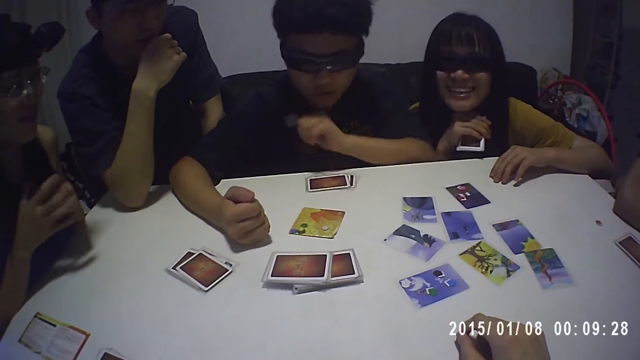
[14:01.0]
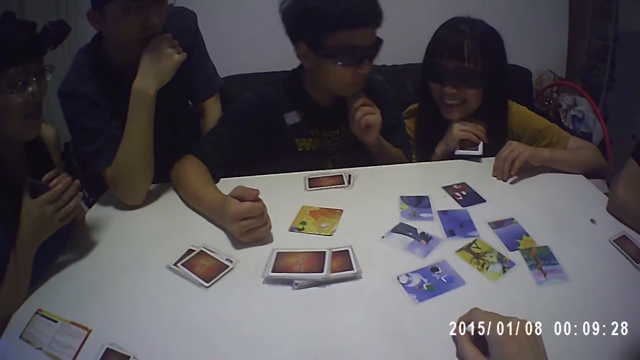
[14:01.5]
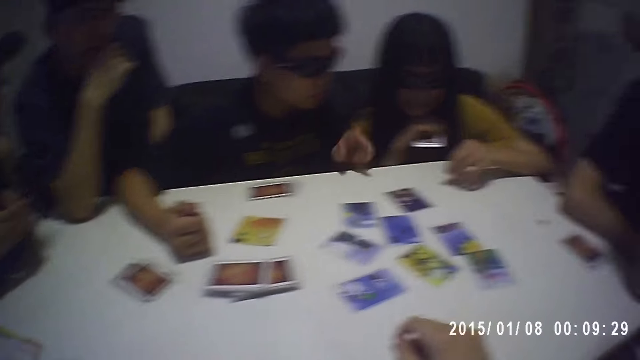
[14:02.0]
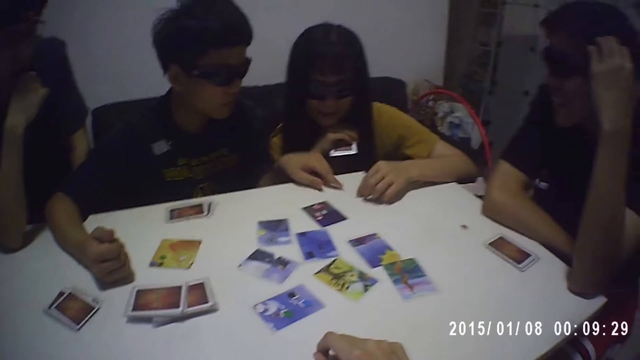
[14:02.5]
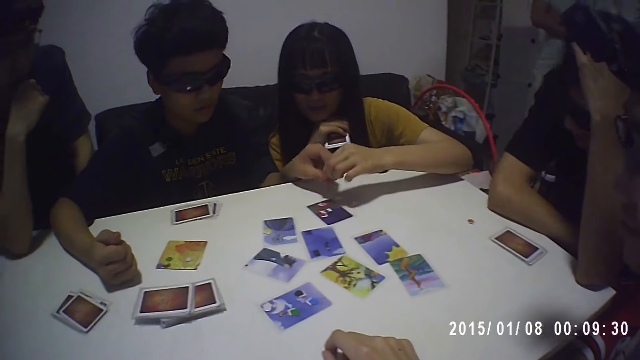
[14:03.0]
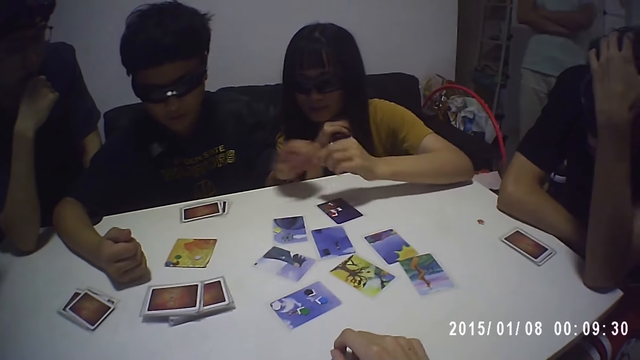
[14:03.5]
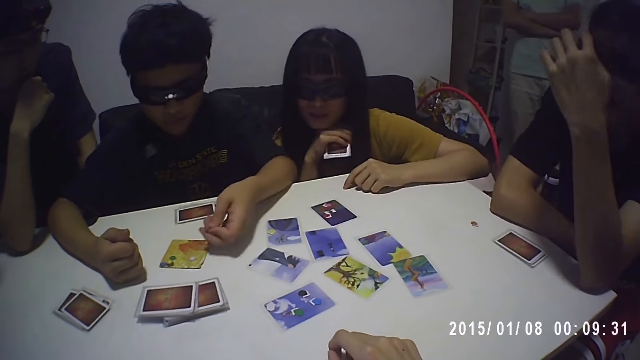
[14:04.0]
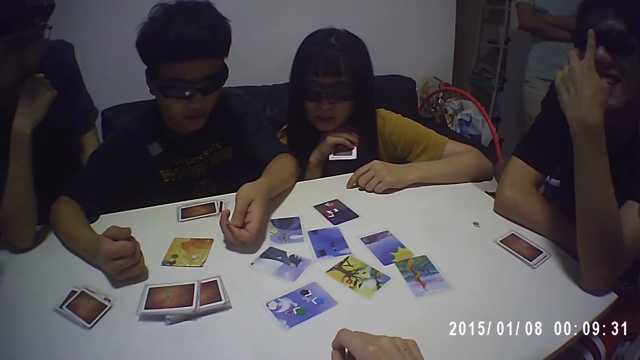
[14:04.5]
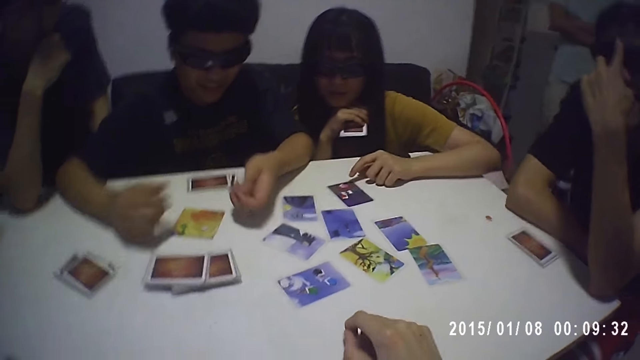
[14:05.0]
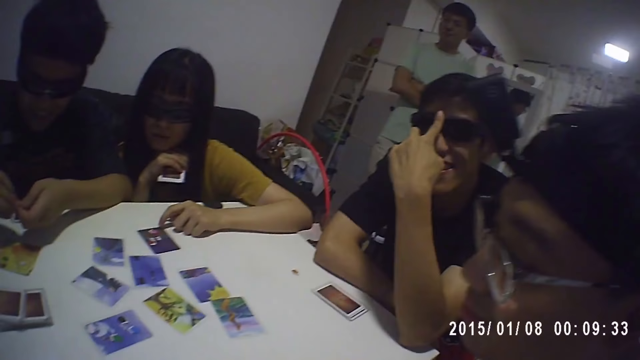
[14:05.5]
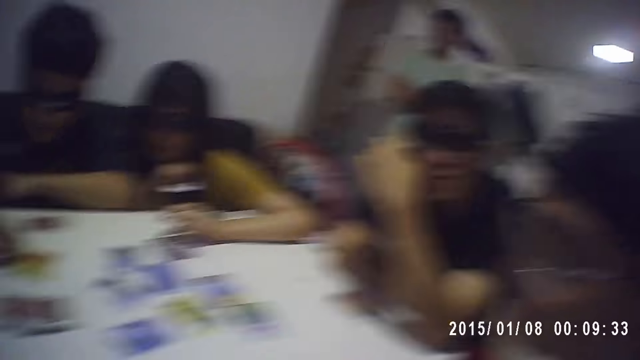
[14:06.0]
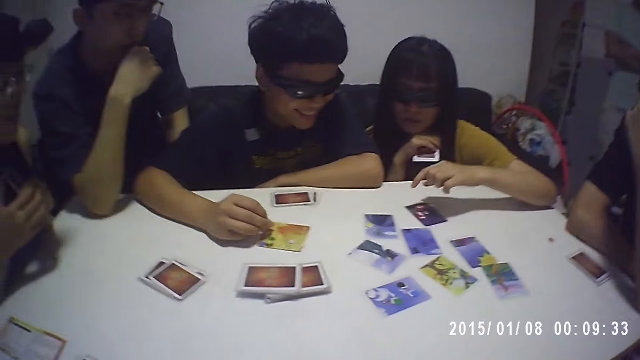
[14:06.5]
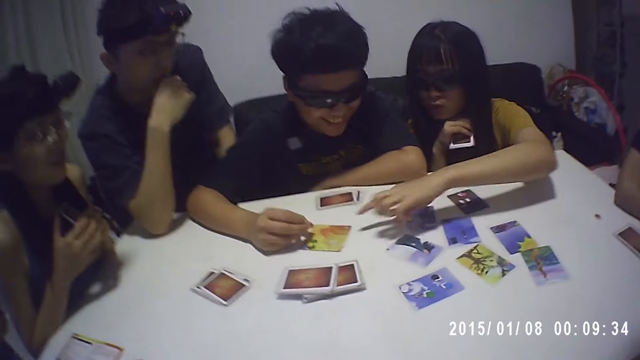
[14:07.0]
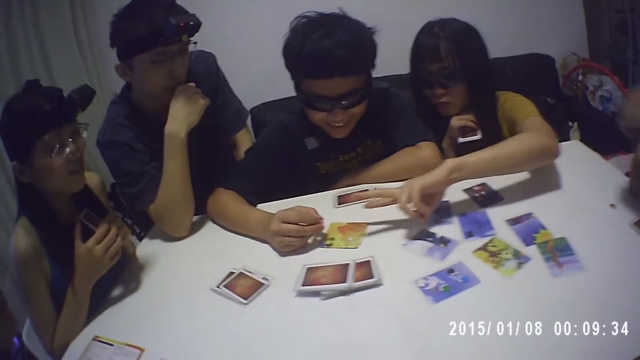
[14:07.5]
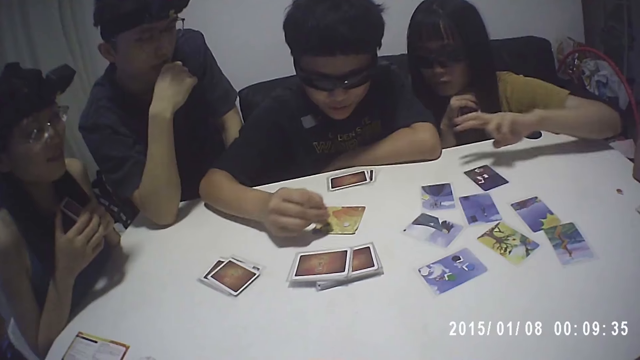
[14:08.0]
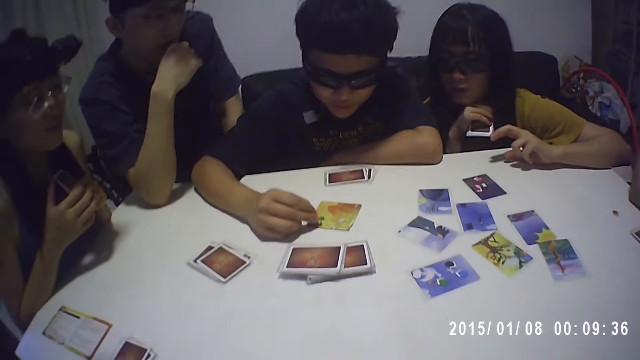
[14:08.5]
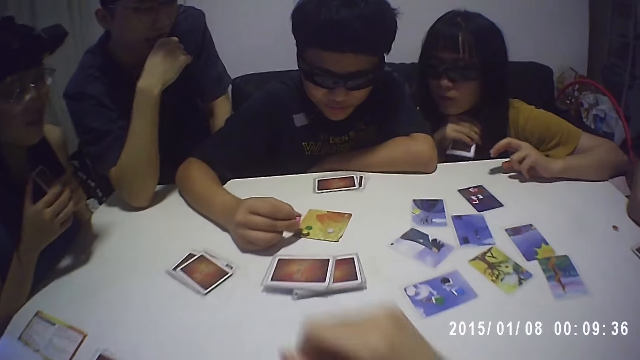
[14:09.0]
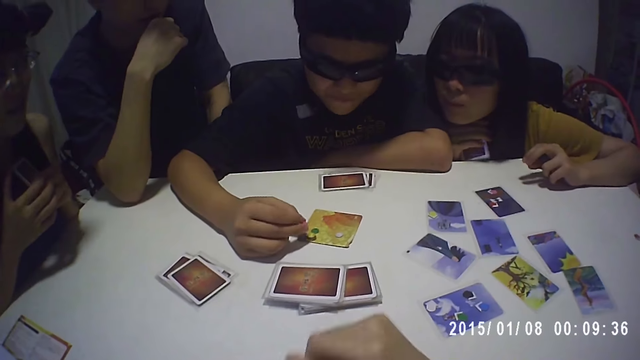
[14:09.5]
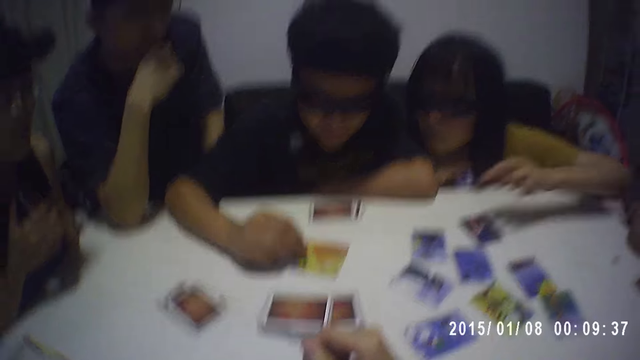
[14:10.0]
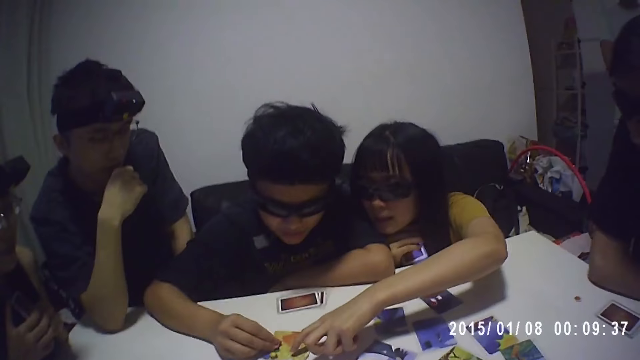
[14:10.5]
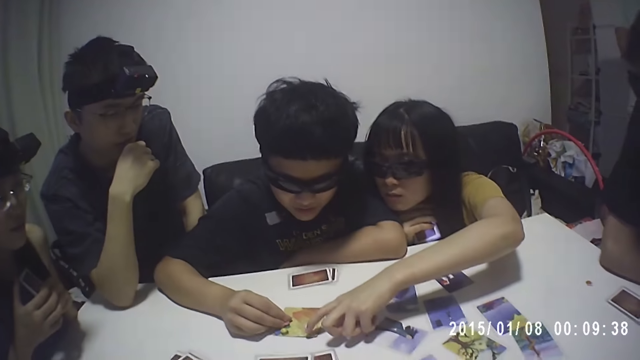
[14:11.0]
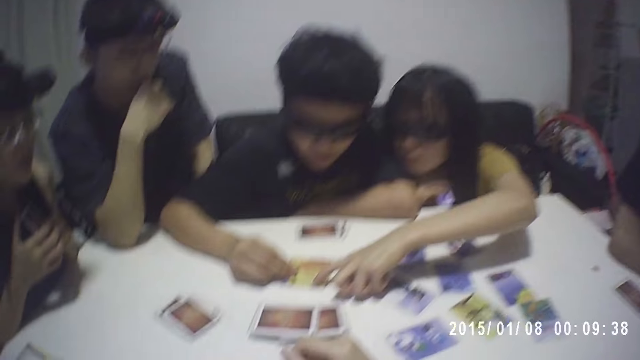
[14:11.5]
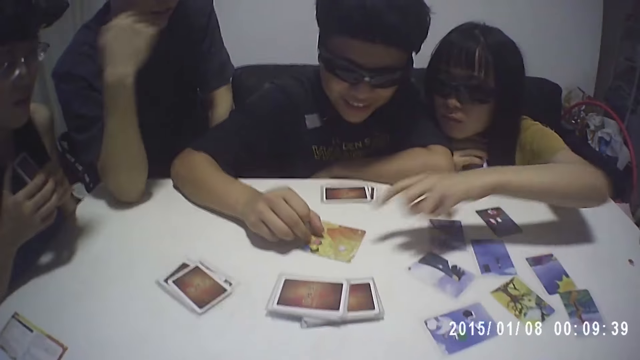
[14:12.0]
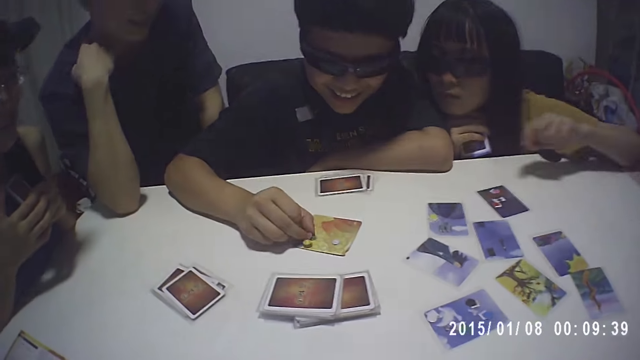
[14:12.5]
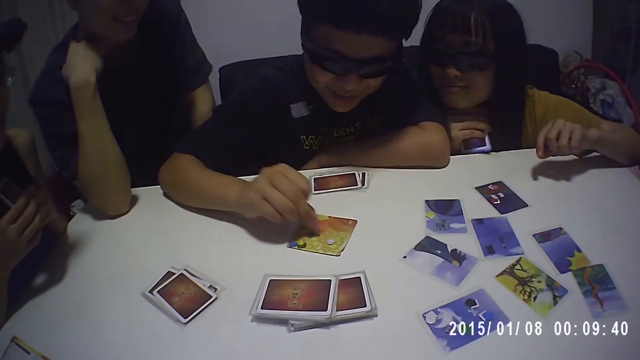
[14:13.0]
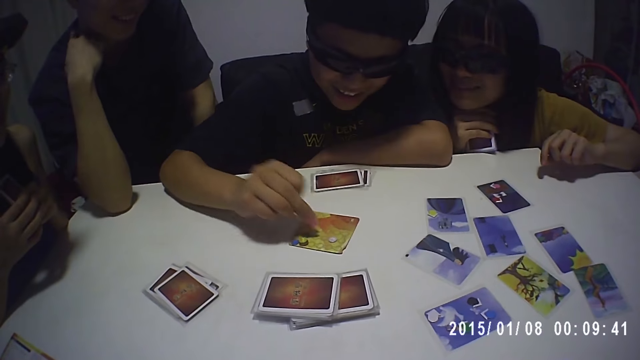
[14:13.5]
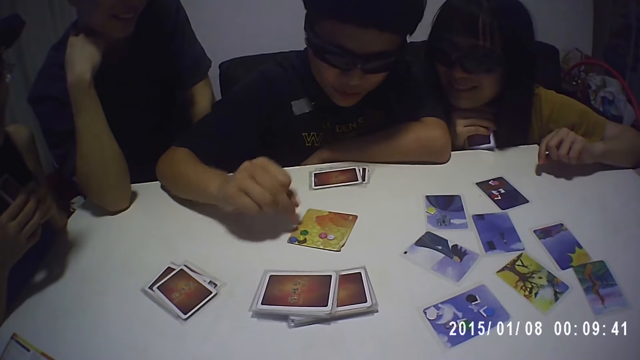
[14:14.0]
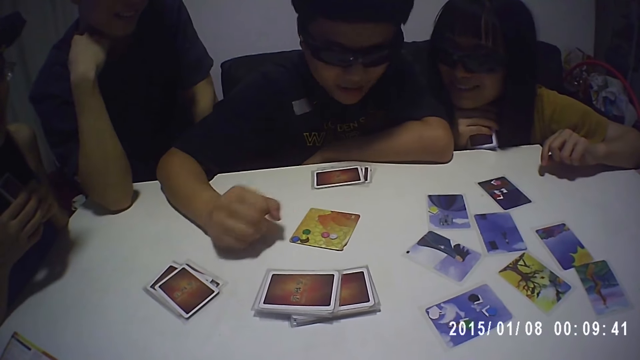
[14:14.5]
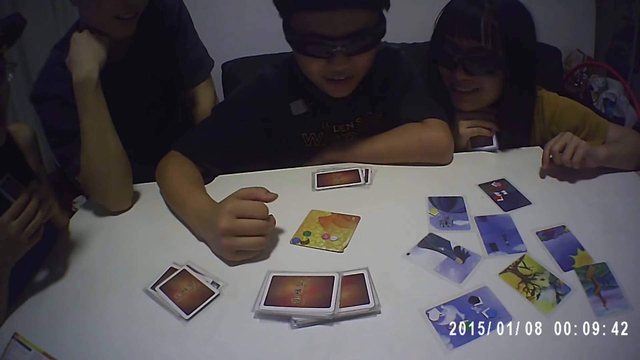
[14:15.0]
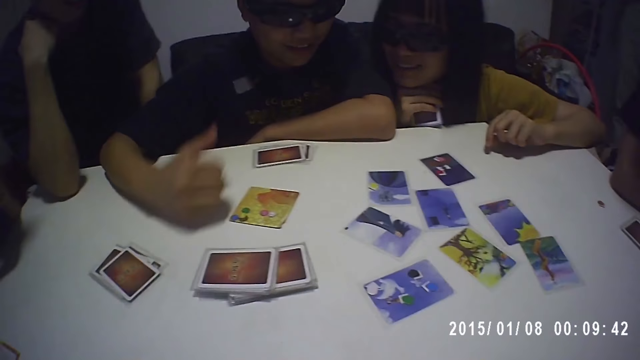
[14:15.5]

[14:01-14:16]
The man touches the table with his left hand. The woman passes a token to the man with her left hand. The man holds the token with his left hand. The camera wearer looks around. The woman places her left hand on the table and touches the card with her left hand. The man holds the token with both hands. The camera wearer places the right hand on the table. The man places the token on the card with his right hand. The woman touches the card with her left hand. The man picks the token from the card with his right hand, moves the token on the card with his right hand, and places the token on the card with his right hand.

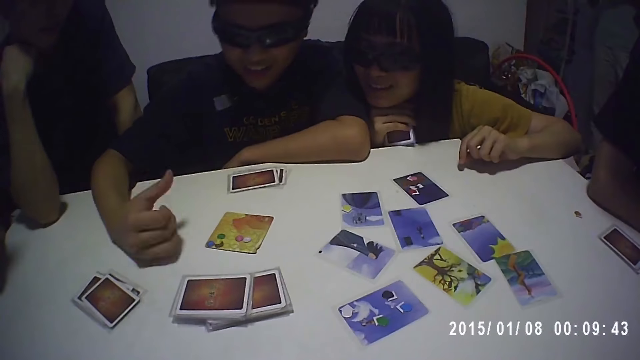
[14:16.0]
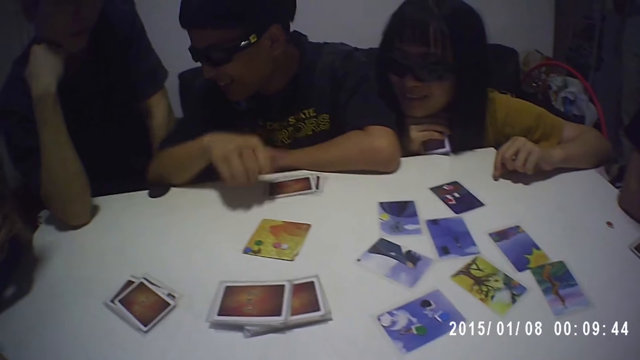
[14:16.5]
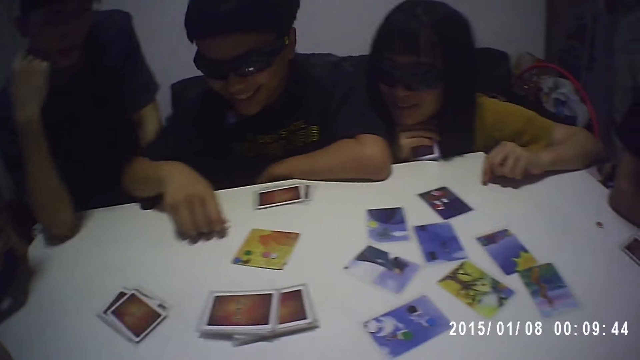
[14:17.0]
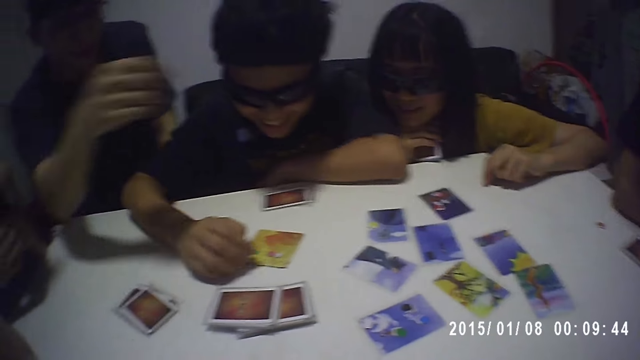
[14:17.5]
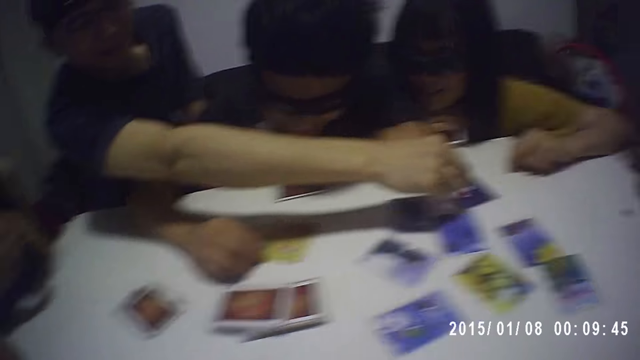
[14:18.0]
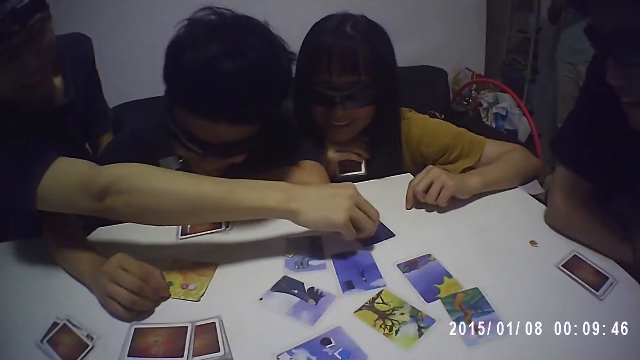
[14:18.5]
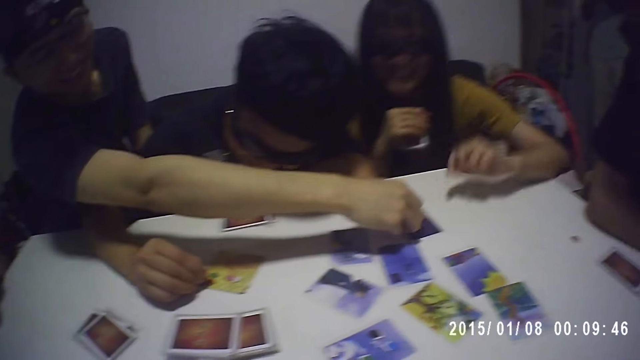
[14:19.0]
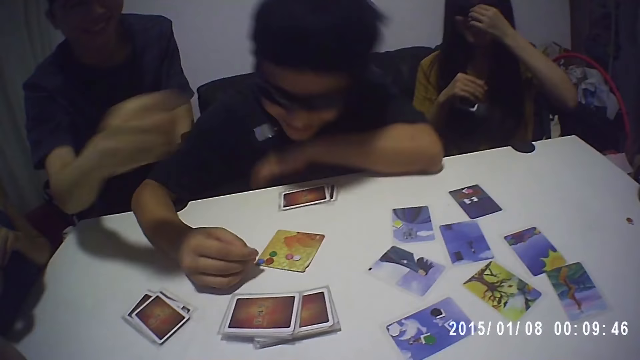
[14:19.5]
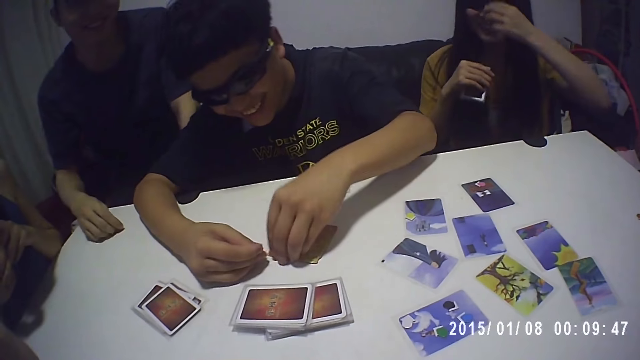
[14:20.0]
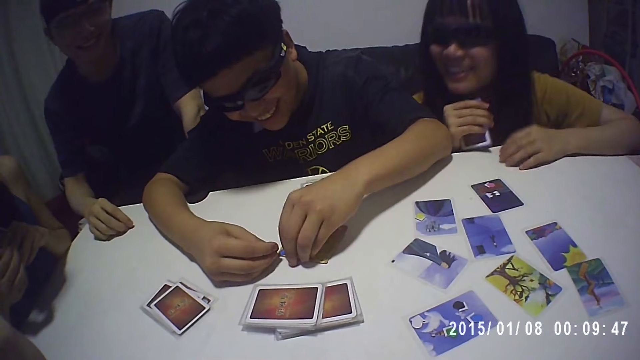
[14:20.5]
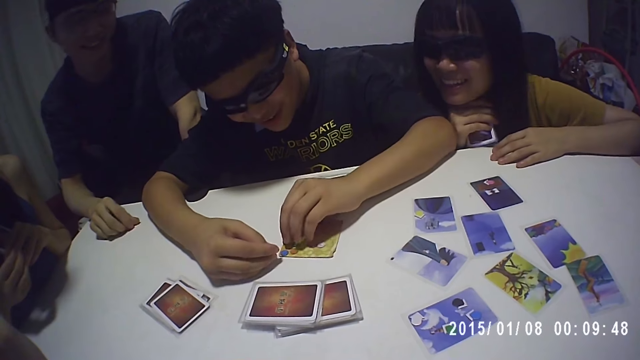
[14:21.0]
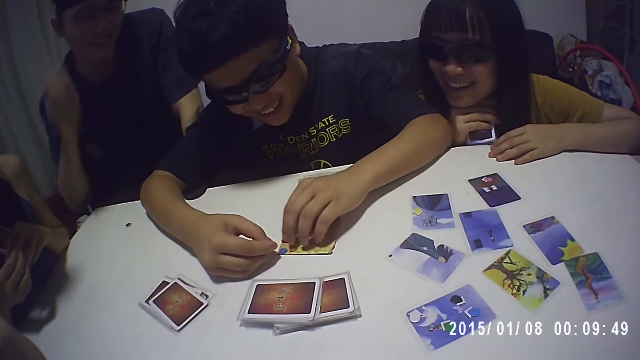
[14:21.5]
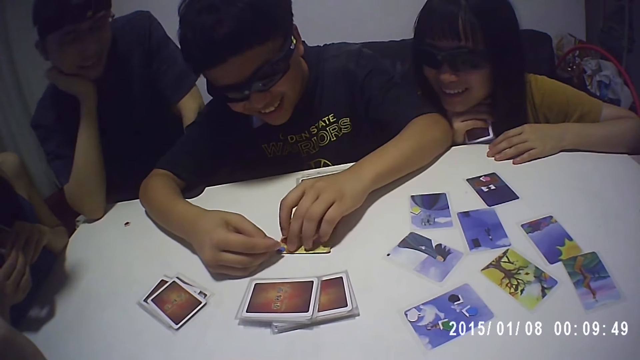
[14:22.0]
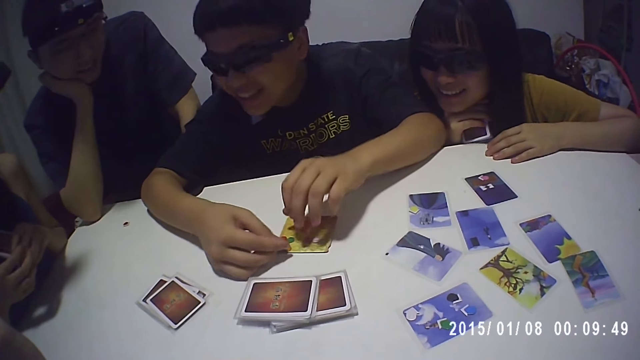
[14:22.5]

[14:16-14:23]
The man picks the token from the card with his right hand. Another man picks the token from the card with his right hand. The woman adjusts a pair of glasses on her face with her left hand. The other man places the token on the table with his right hand. The first man picks the token from the card with his left hand. The first man places the token on the card with his right hand and moves the token on the card with his left hand.
